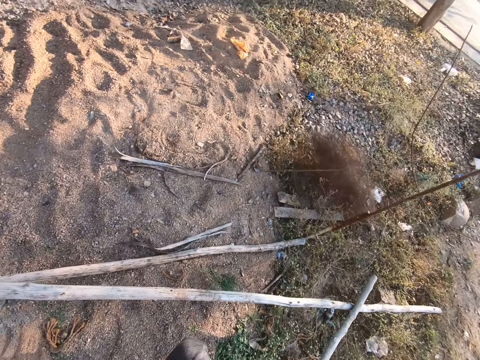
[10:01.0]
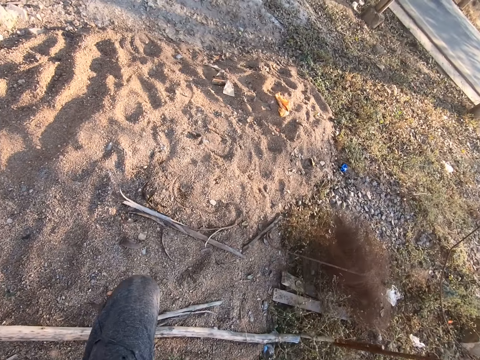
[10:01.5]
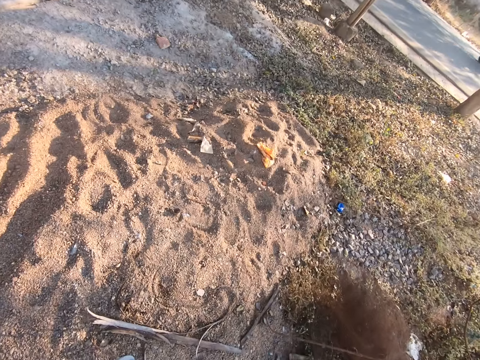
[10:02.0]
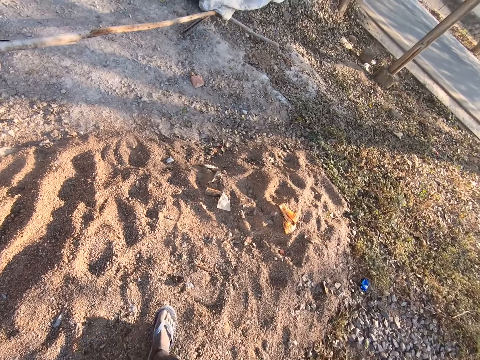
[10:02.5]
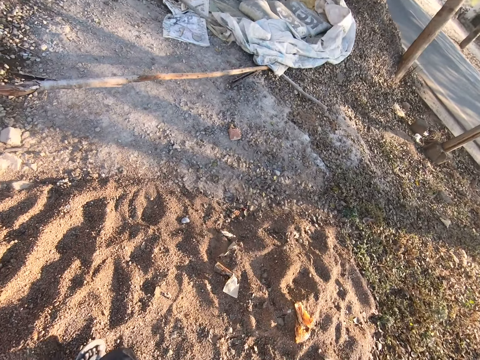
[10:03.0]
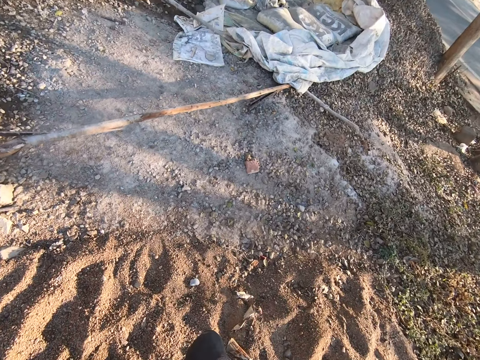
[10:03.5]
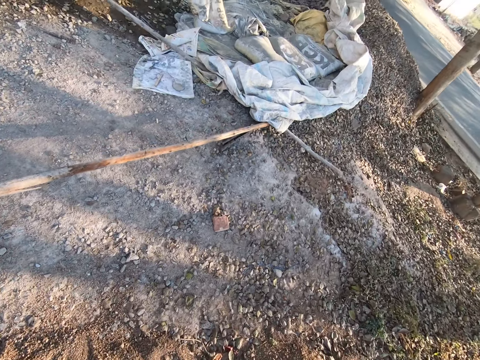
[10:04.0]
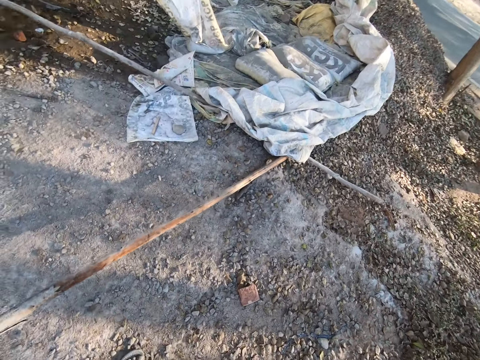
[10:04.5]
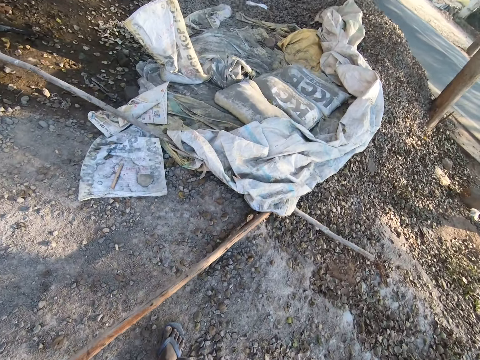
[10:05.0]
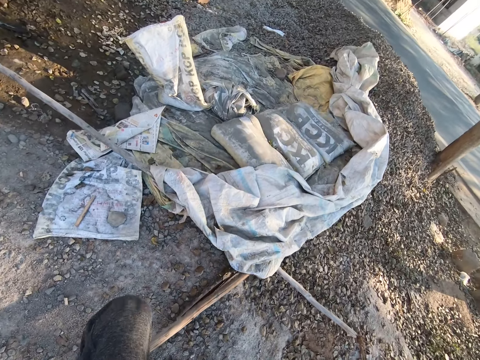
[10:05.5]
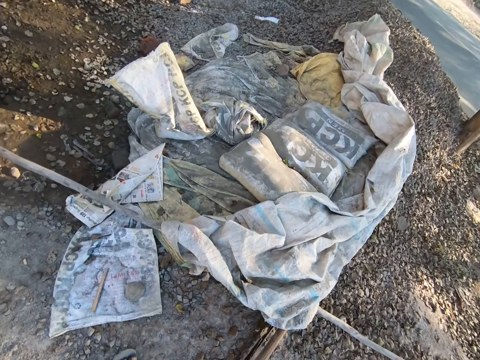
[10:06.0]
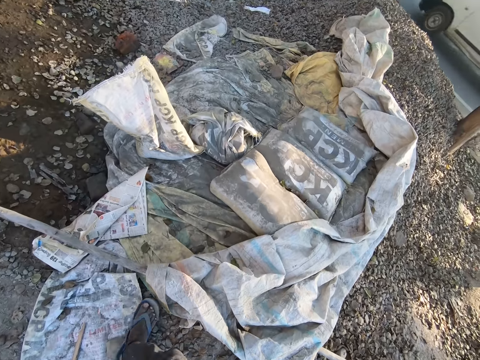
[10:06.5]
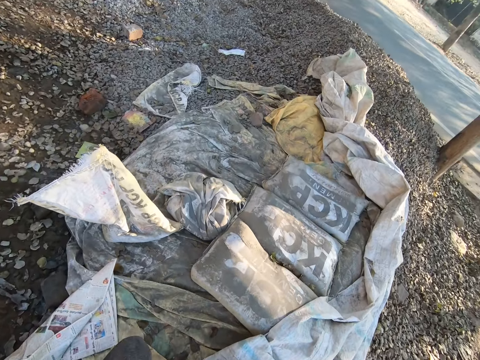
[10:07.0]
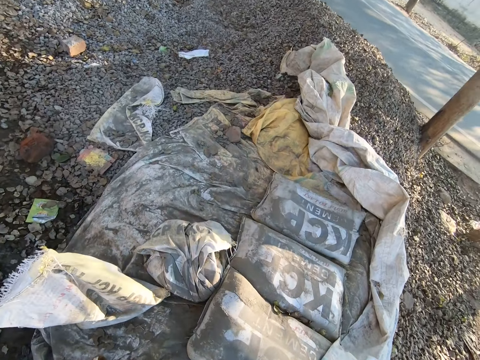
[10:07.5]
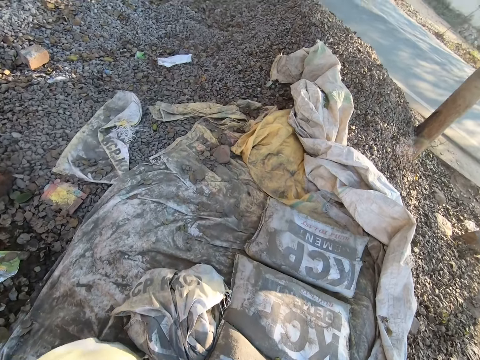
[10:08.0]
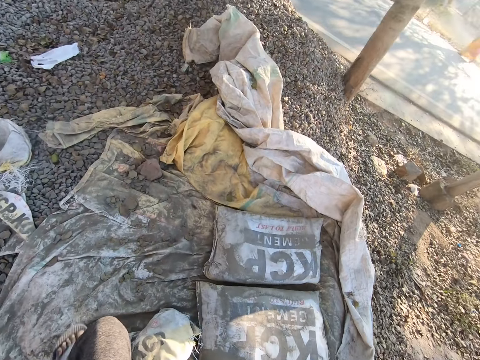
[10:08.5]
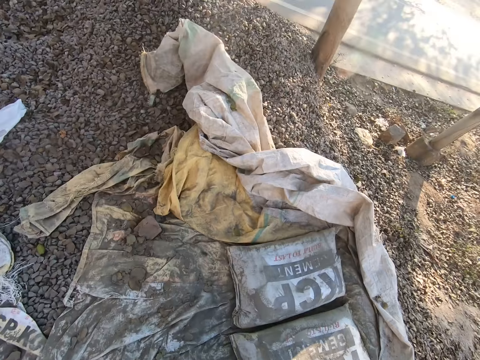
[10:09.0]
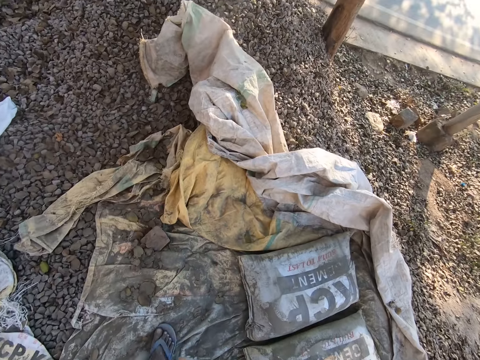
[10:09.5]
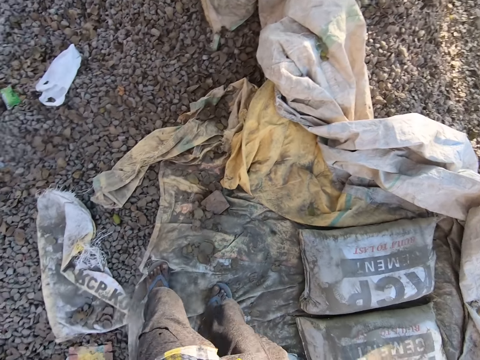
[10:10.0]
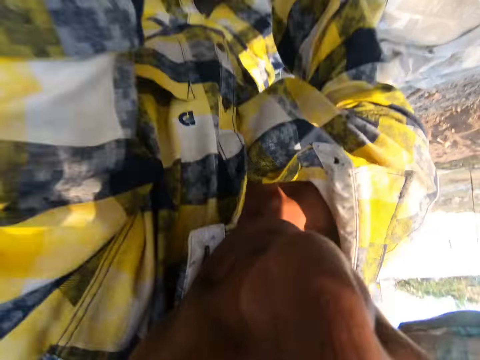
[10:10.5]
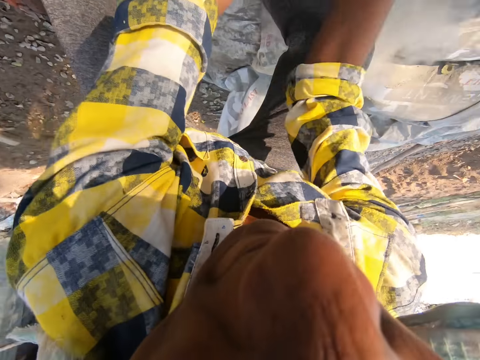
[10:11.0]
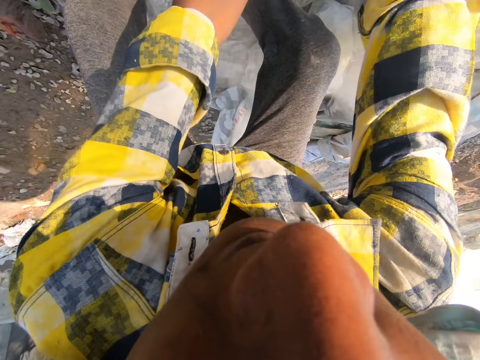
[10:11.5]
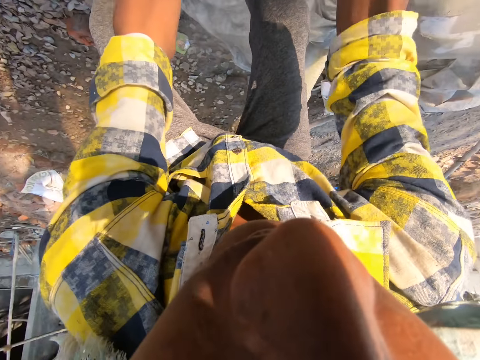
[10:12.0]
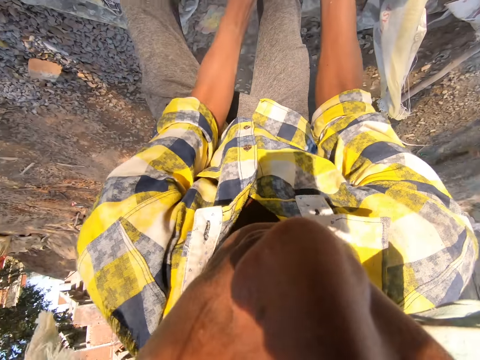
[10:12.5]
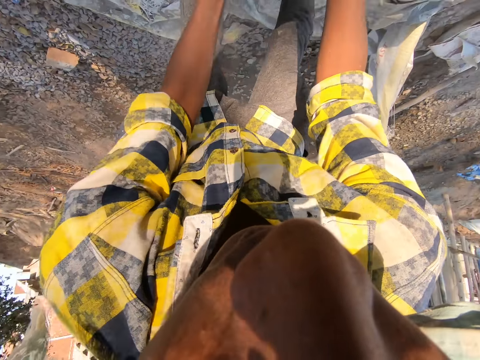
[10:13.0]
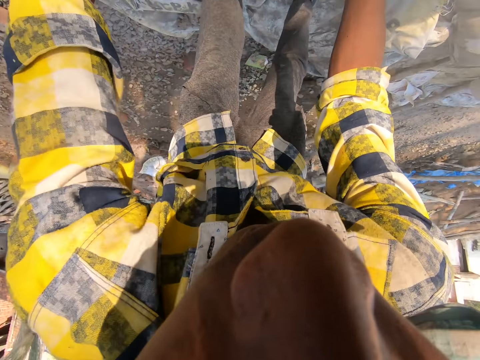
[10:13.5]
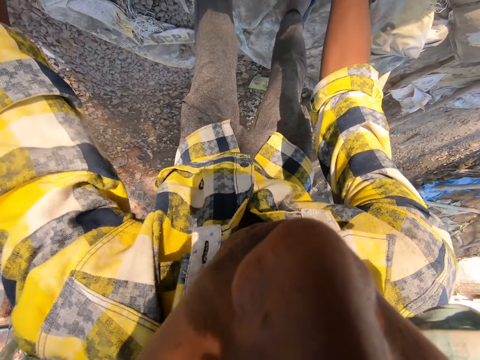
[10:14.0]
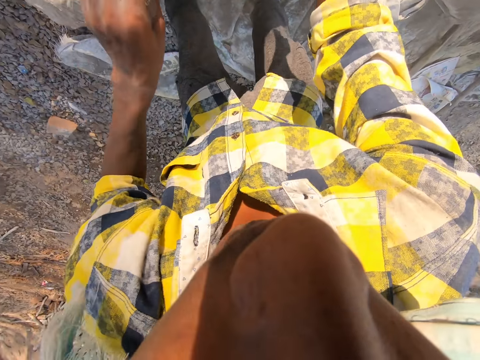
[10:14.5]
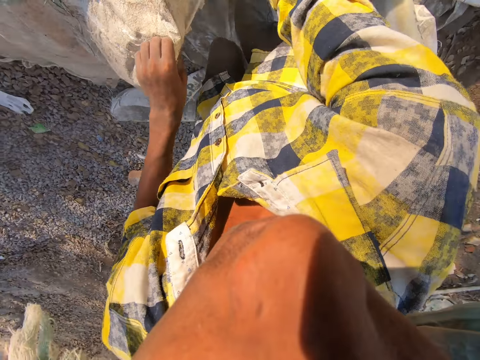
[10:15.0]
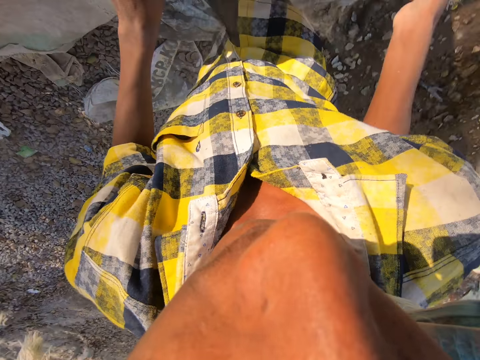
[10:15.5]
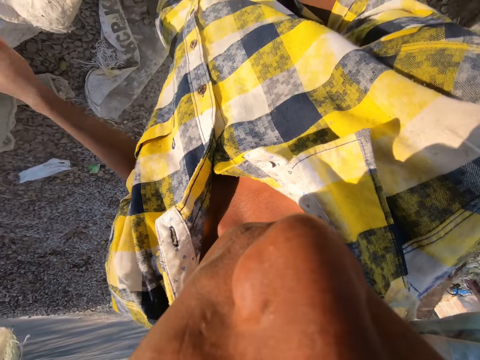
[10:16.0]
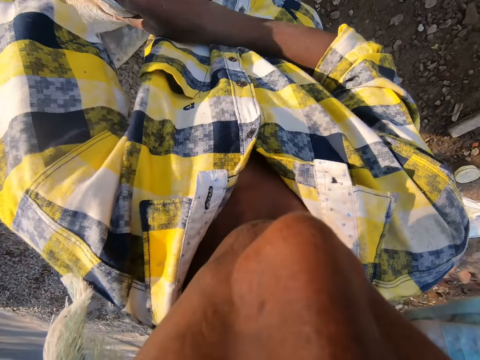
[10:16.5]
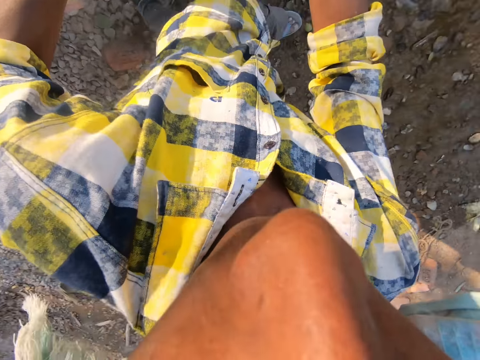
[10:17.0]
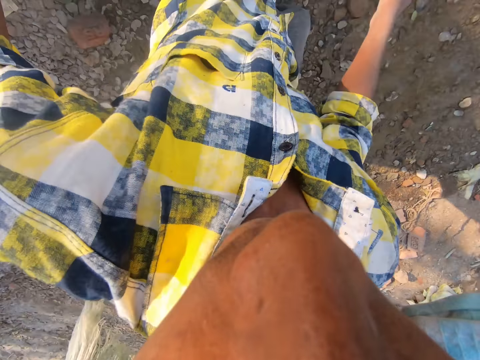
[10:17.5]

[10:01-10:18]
The camera wearer puts the sack down. They hold the sack. They touch the sack.

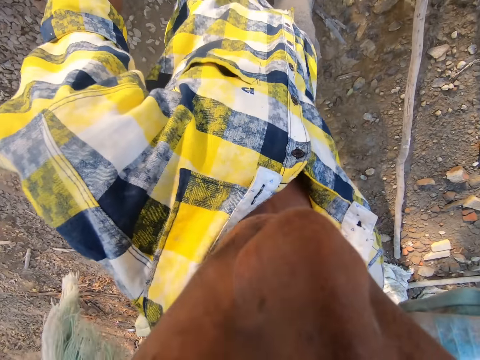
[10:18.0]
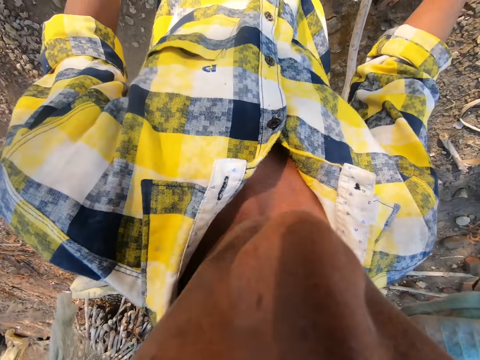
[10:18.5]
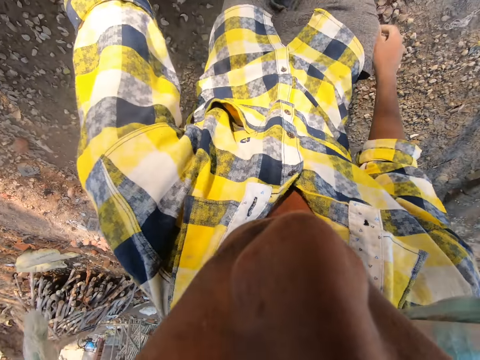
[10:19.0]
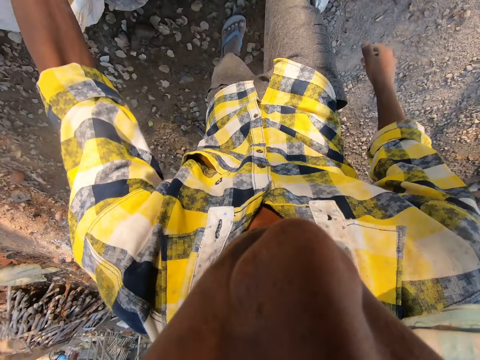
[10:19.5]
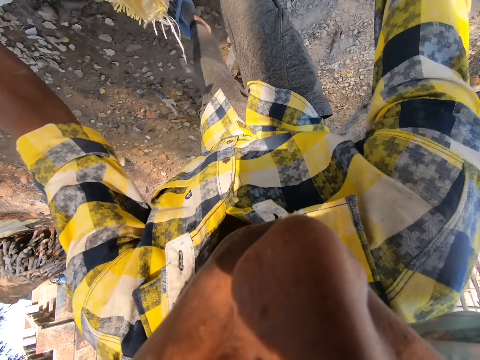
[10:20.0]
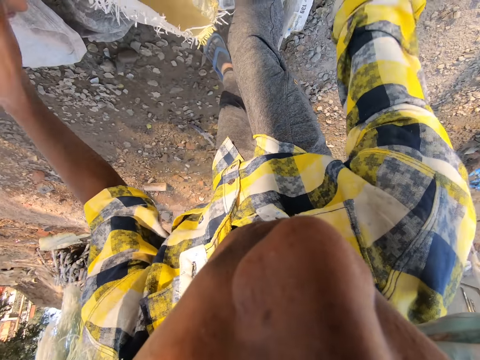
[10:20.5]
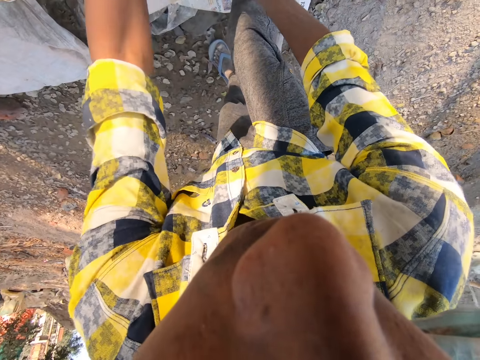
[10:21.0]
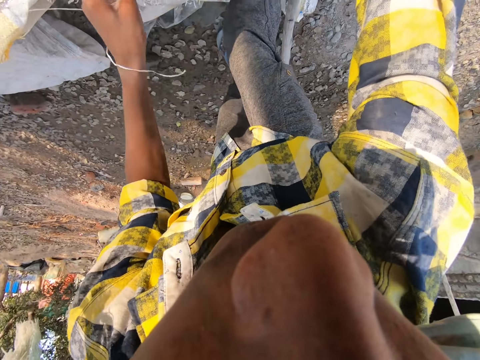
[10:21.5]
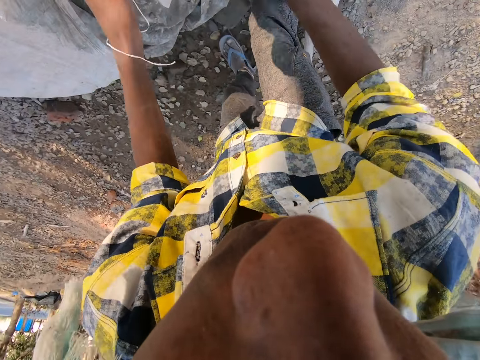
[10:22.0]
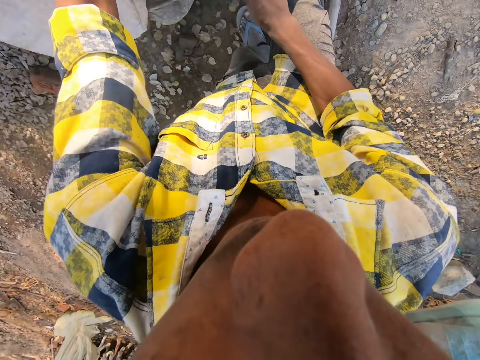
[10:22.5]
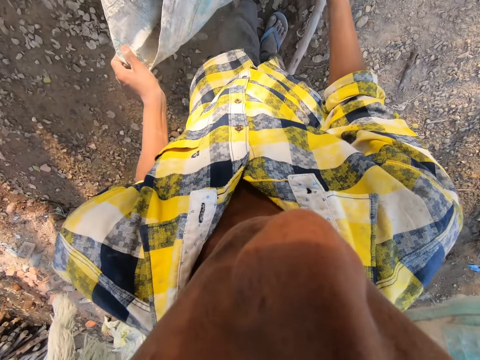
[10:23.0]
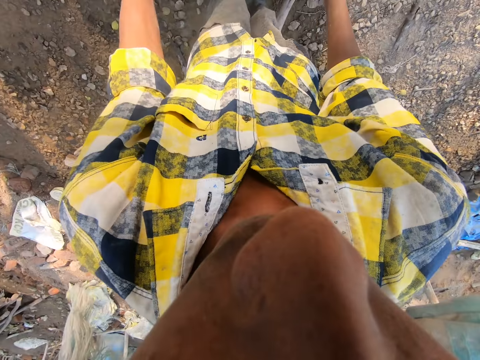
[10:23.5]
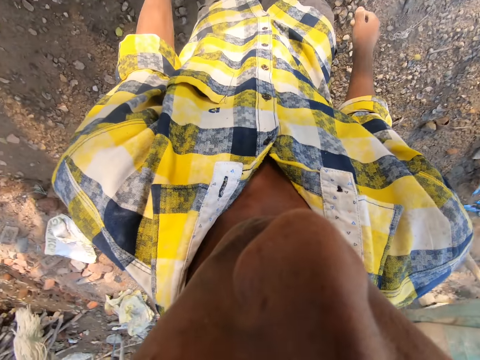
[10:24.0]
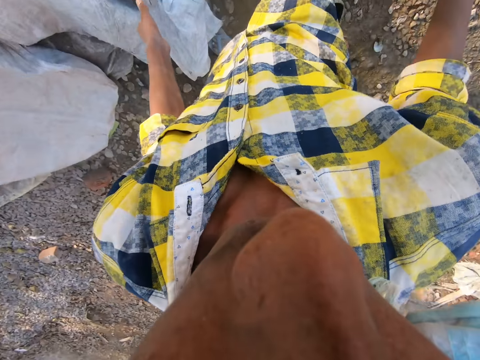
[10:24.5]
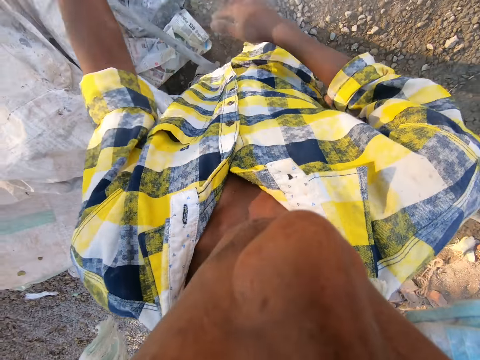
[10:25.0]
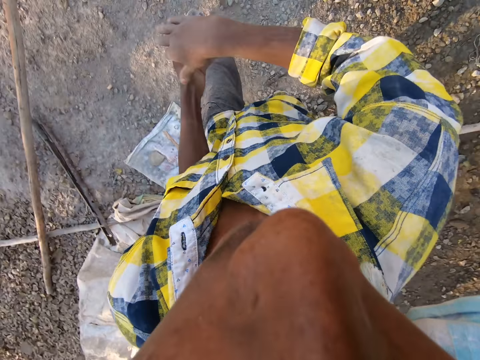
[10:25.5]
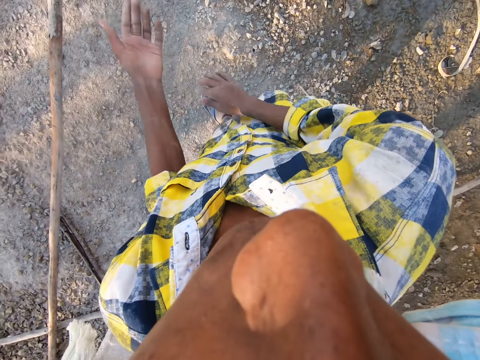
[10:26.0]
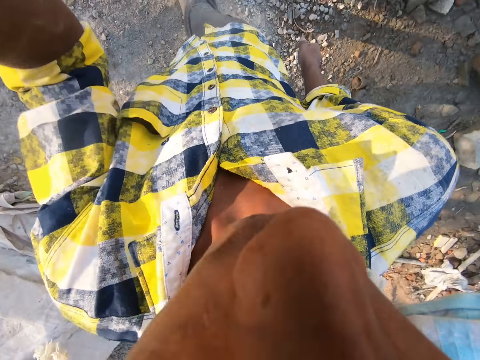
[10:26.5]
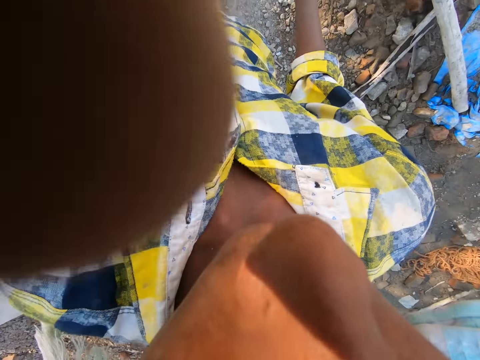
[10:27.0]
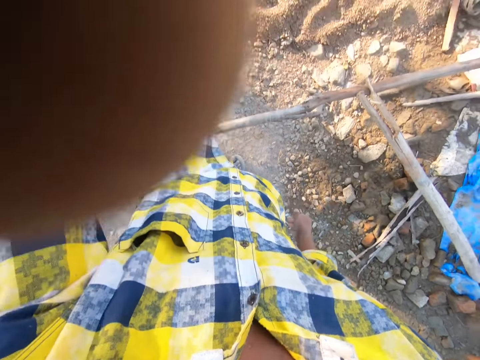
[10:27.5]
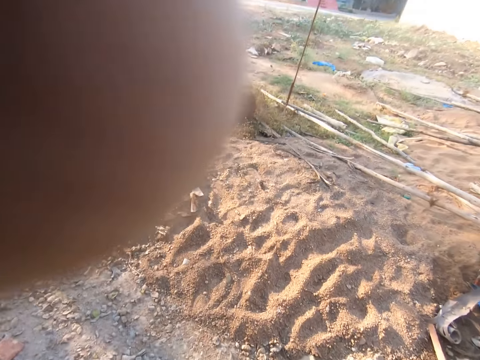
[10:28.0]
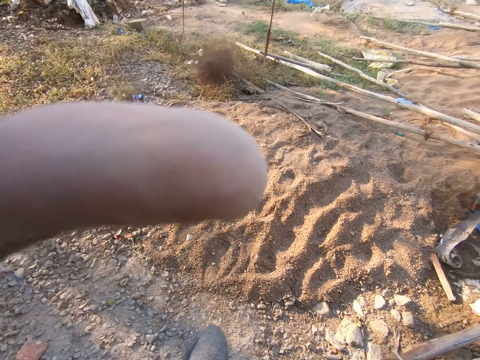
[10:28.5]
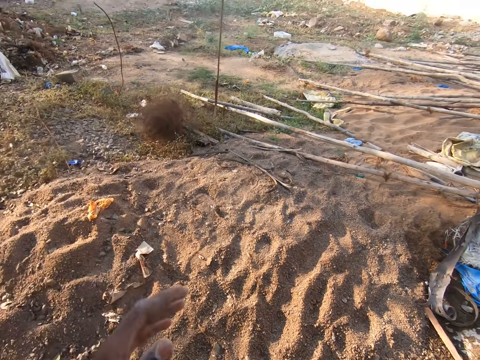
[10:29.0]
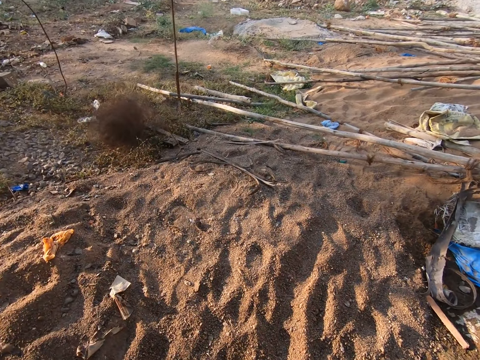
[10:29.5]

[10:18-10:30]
The camera wearer walks in a compound. They clear their hand. They rub their hands. They adjust the camera.
